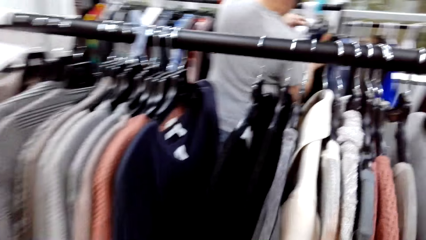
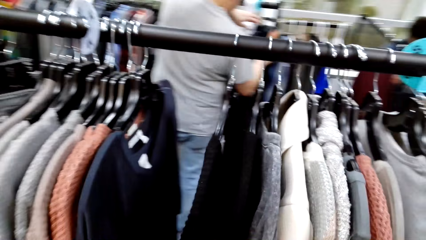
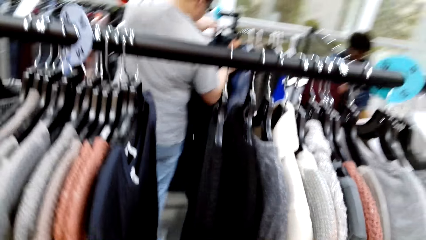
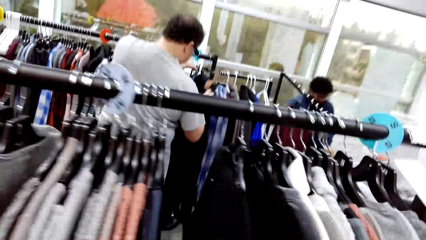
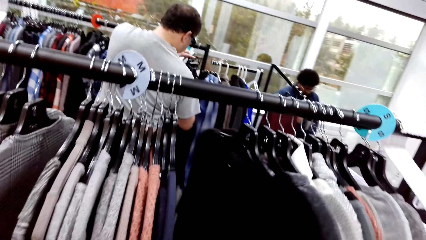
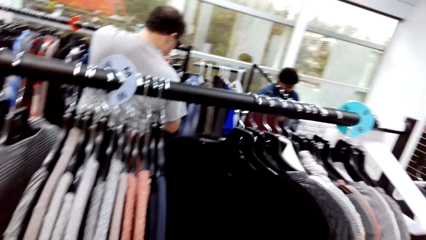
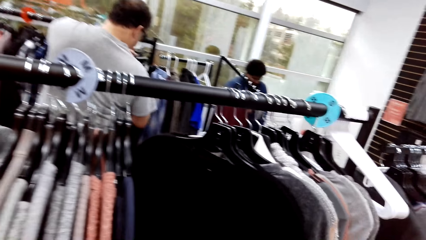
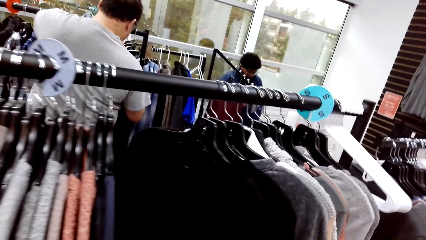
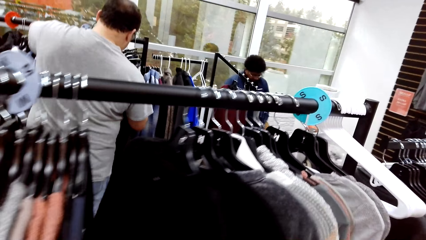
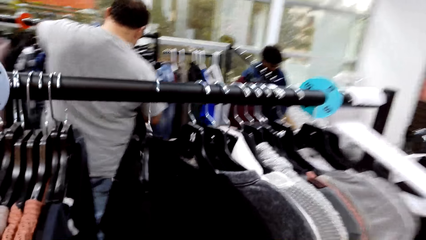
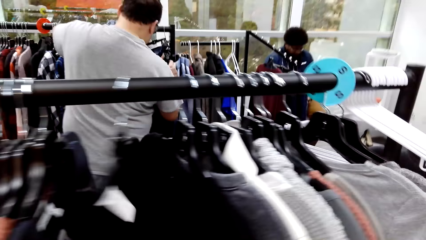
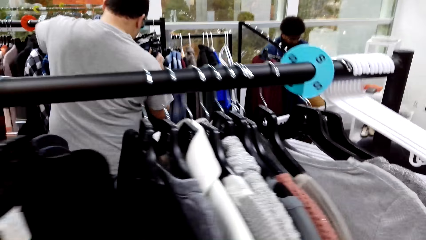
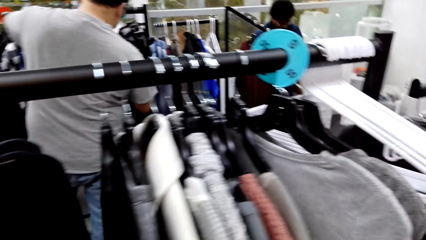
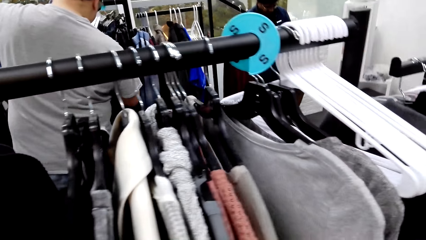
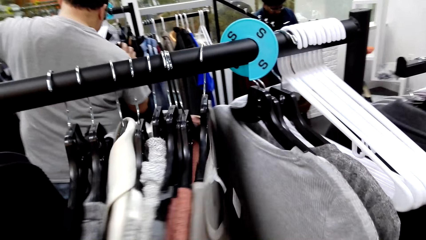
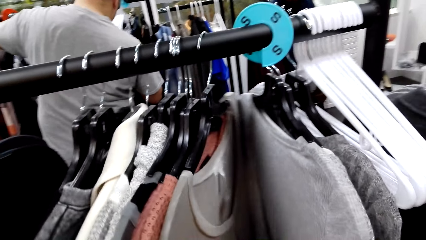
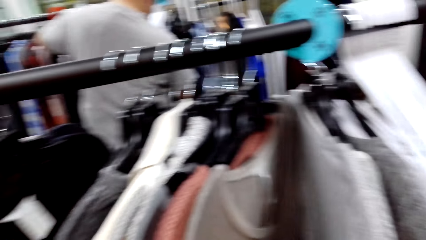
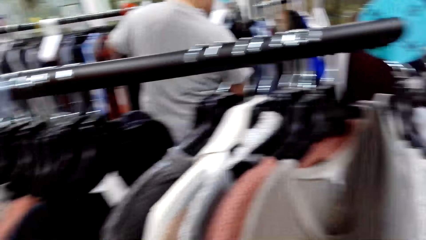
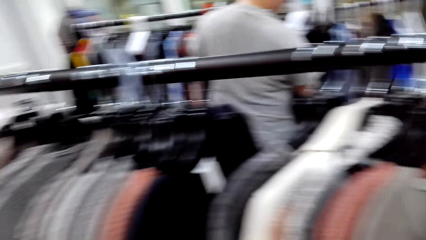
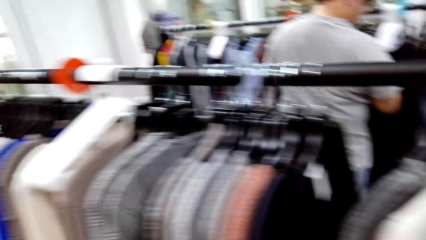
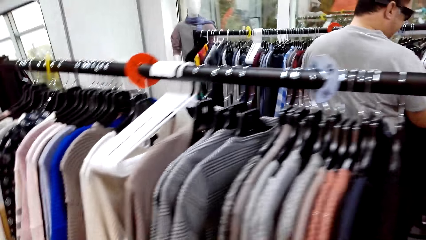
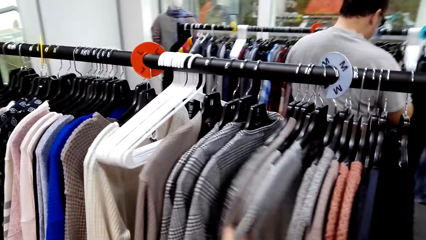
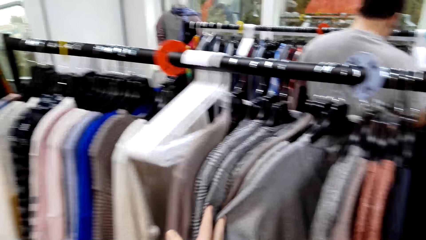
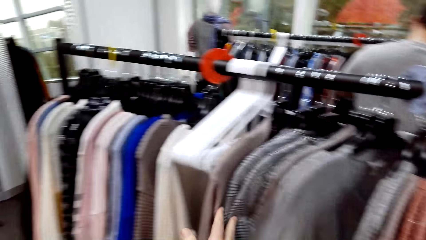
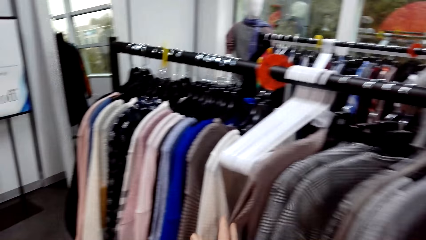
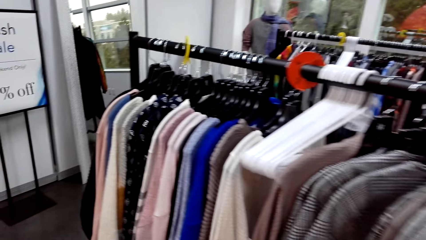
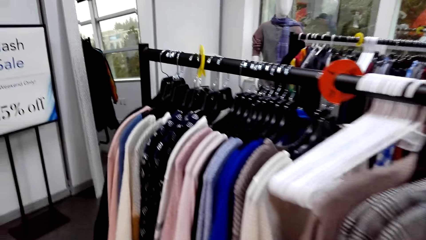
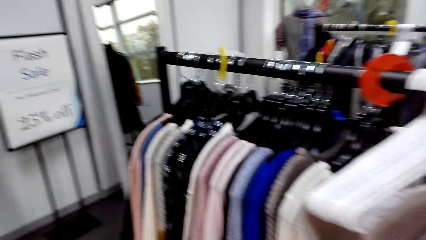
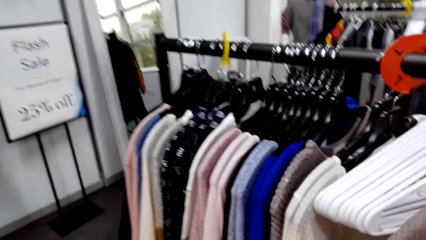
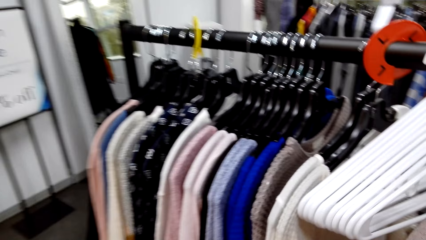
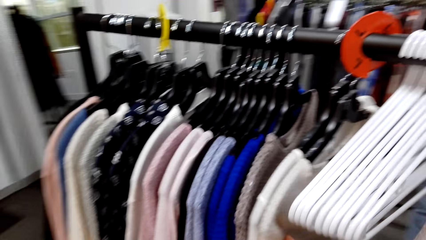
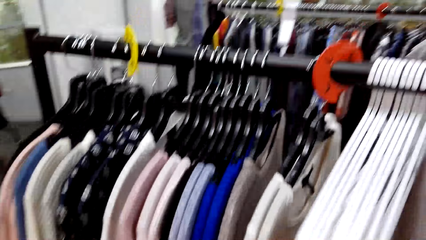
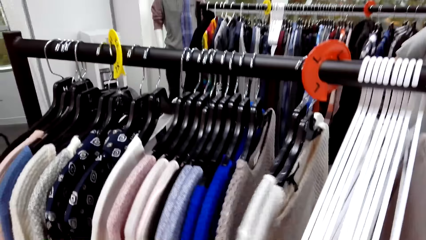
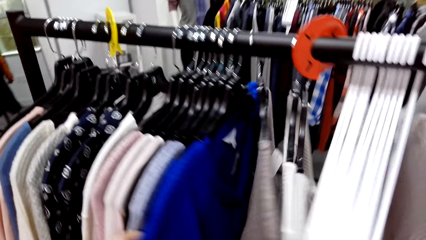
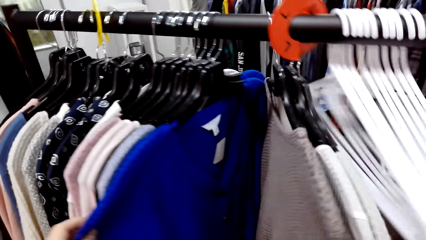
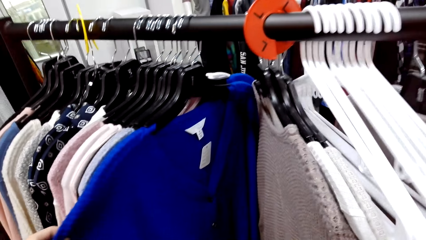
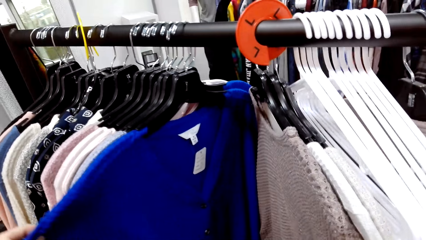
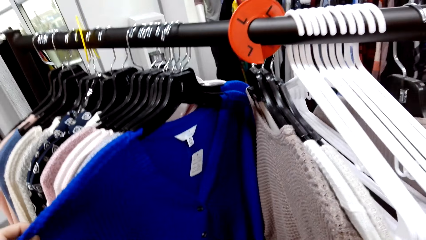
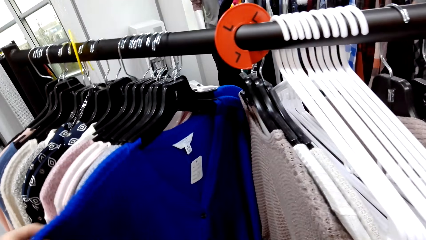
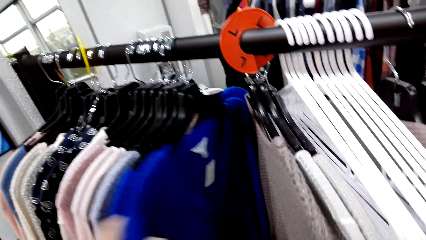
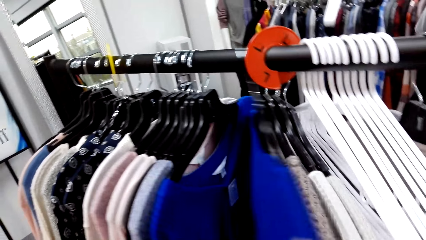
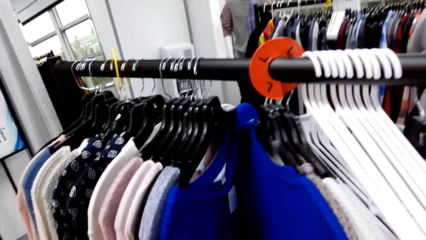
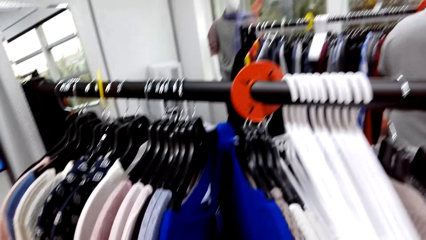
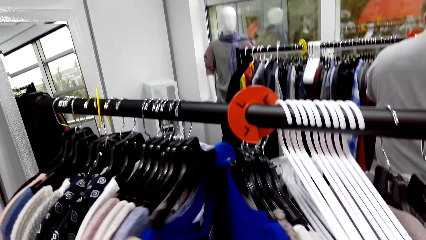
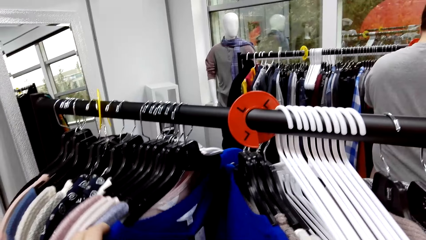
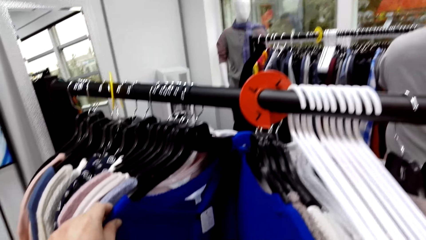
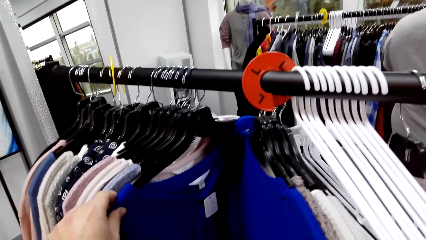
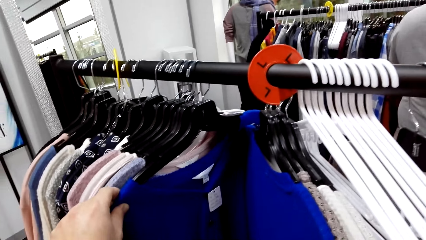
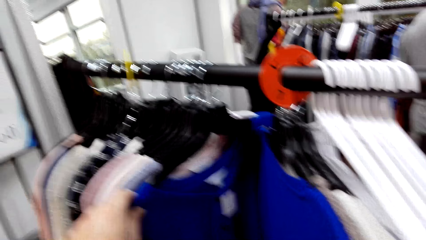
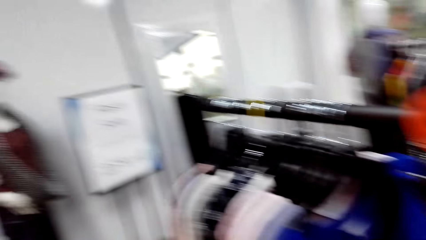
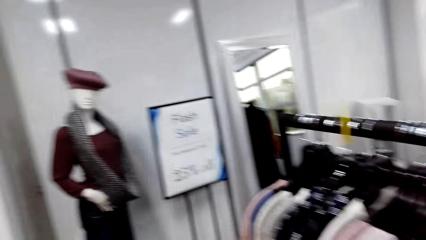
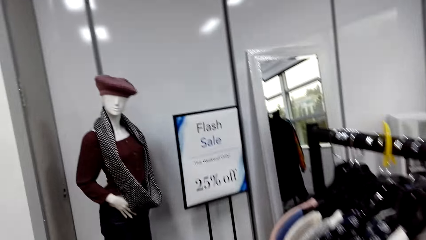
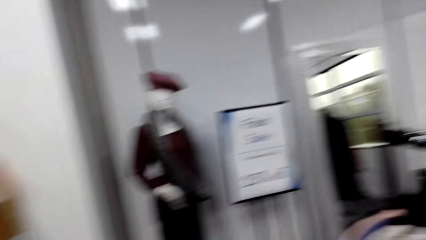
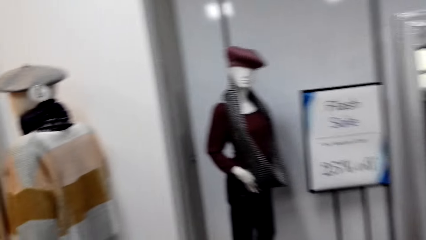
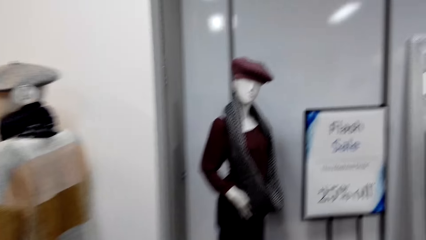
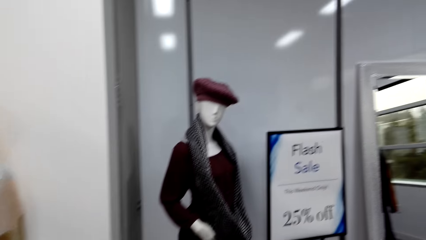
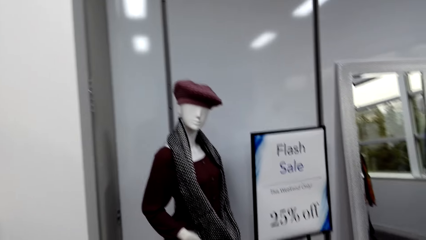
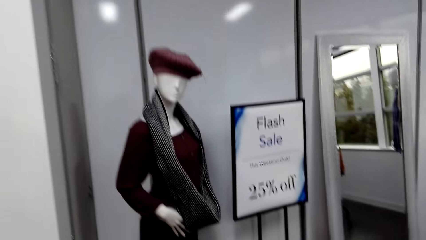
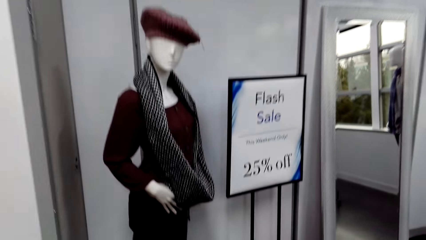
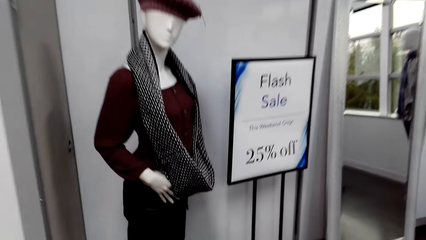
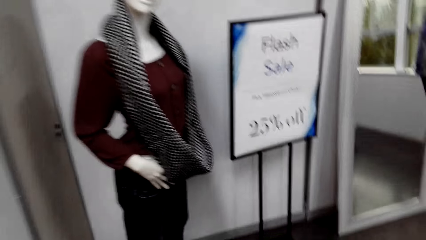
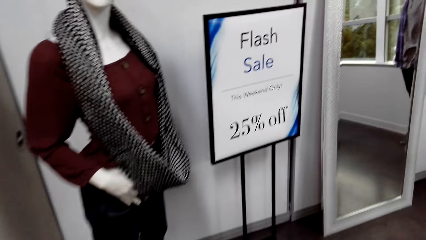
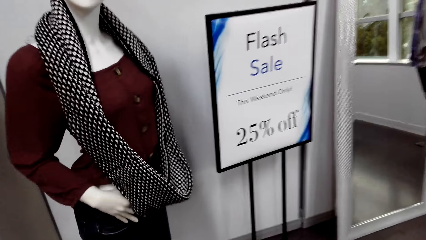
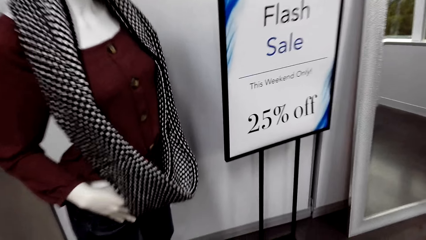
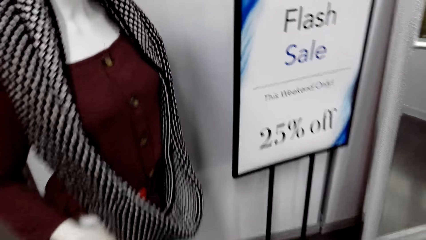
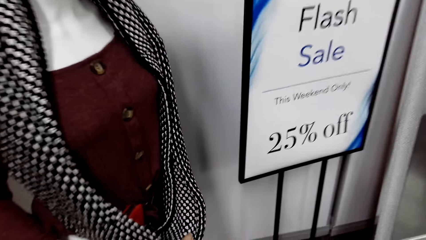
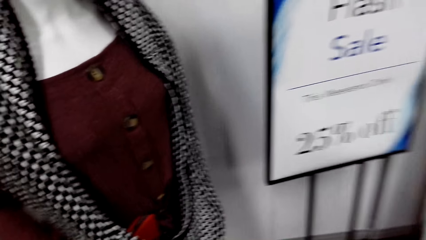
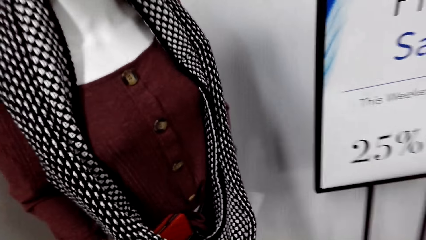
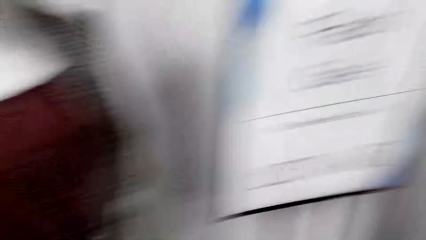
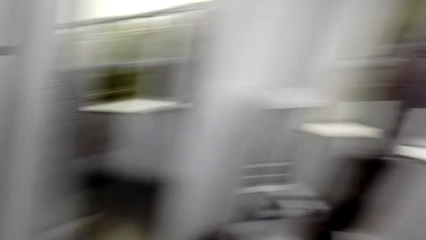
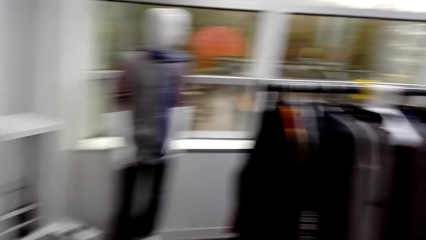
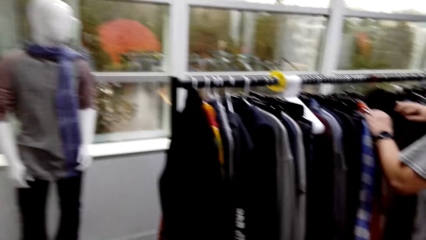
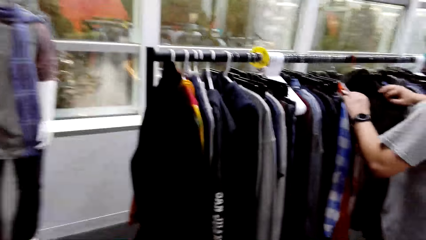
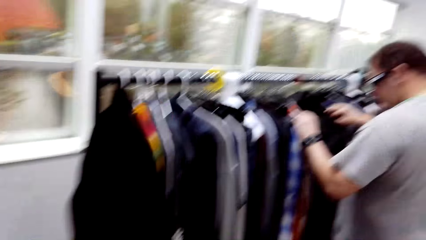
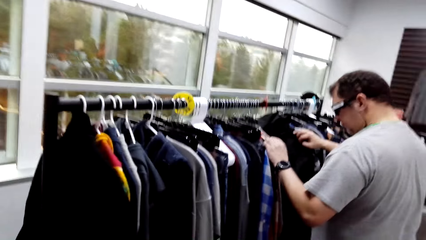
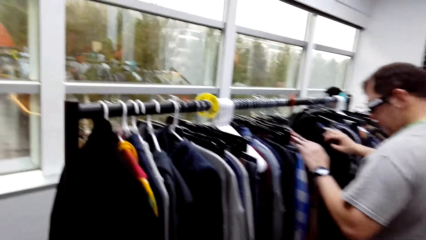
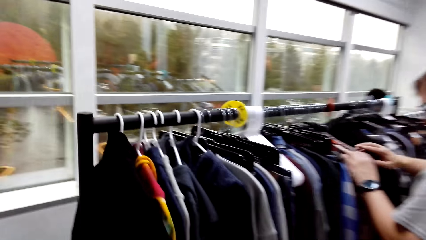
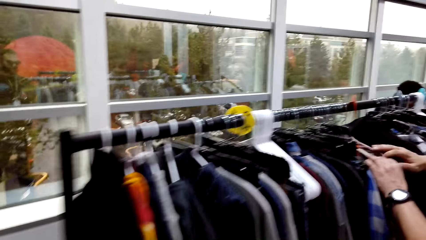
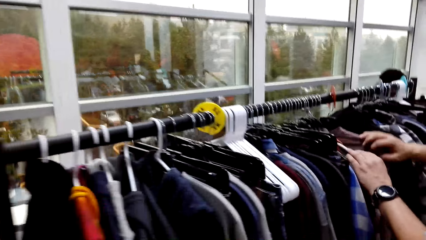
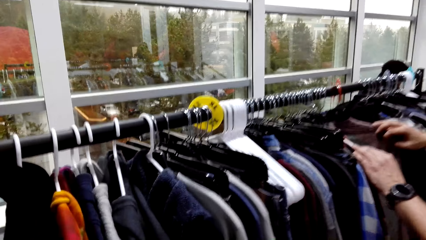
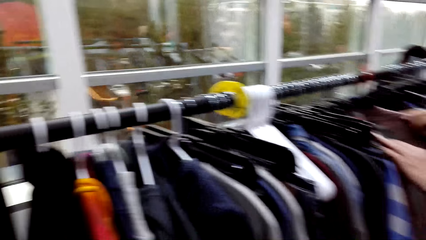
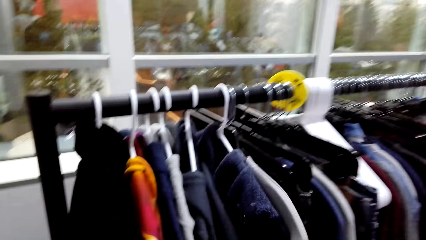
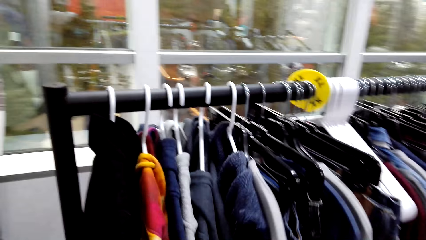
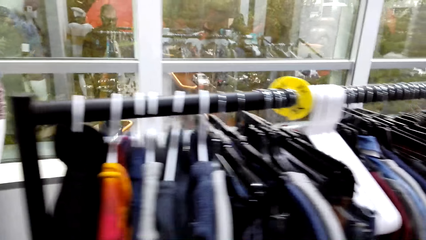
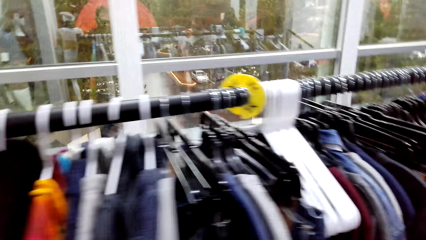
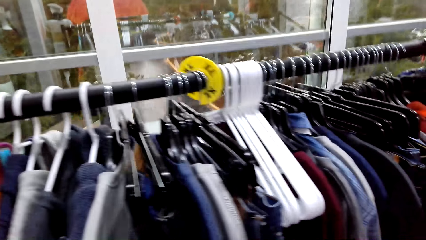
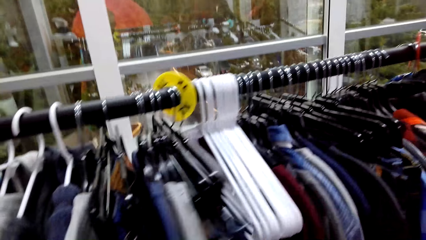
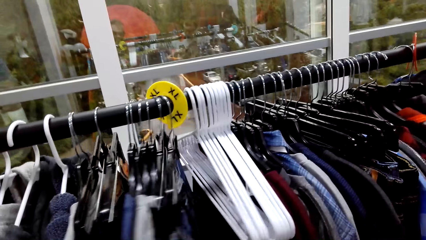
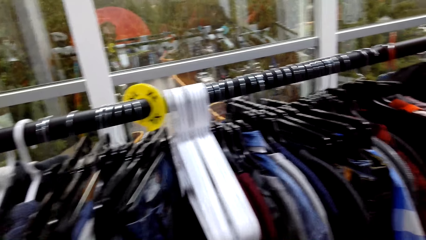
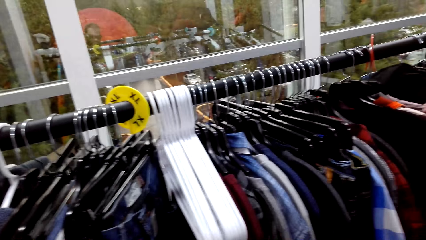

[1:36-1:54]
A man holds clothes on the rack. The man touches the clothes. Another man sits on the floor. The camera wearer turns the clothes on the rack. They touch the clothes. They walk around the boutique. They touch the clothes. They walk along the racks. They walk around the boutique. The first man turns the clothes on the rack. The camera wearer turns the clothes on the rack.
